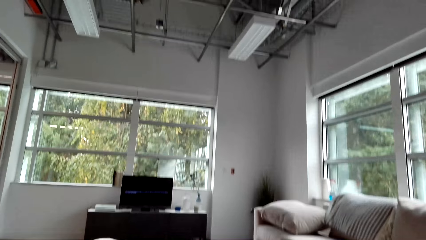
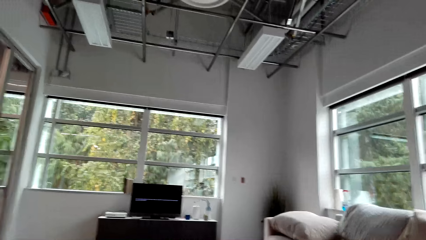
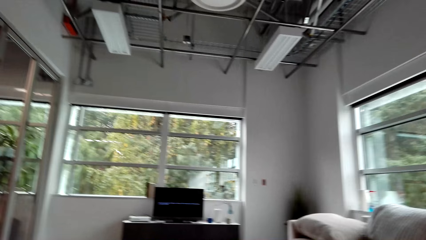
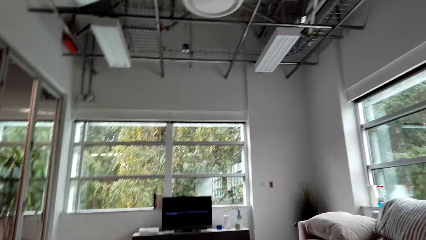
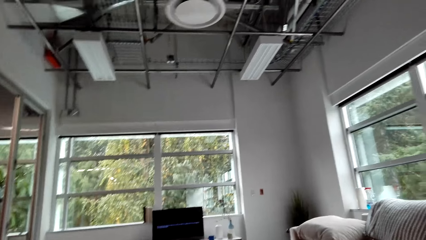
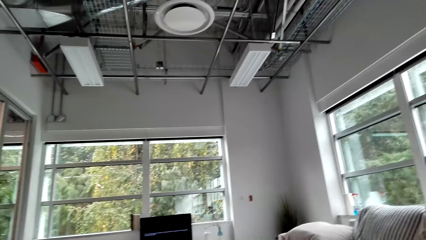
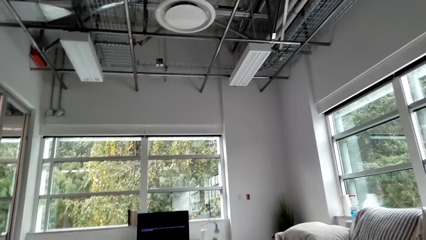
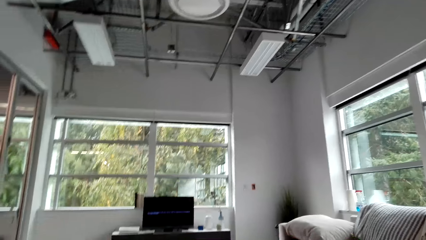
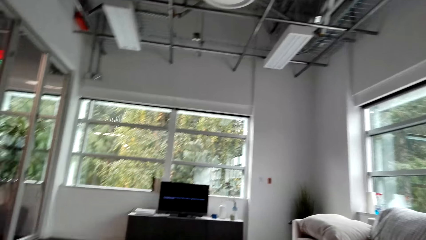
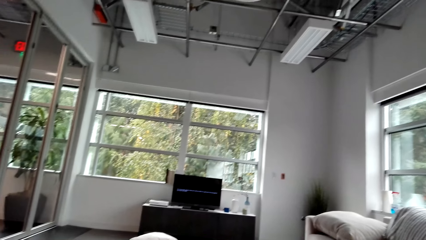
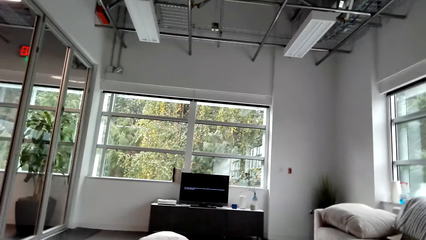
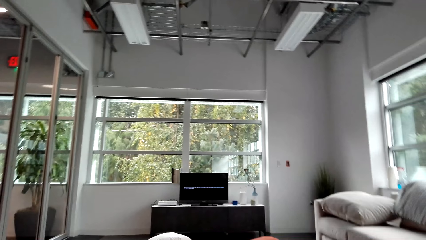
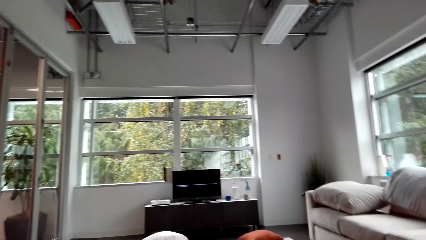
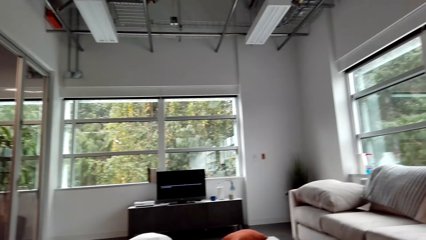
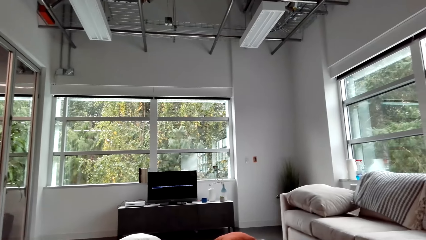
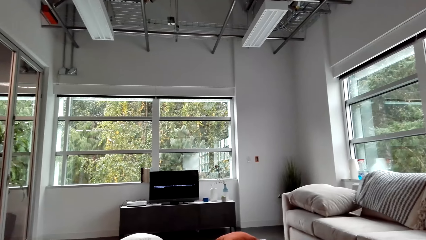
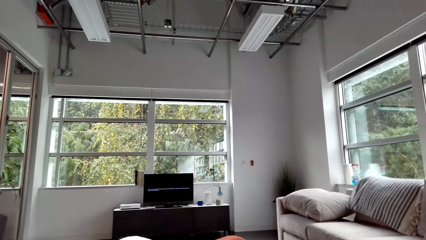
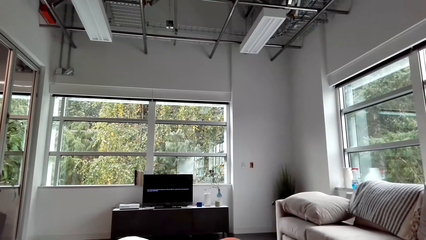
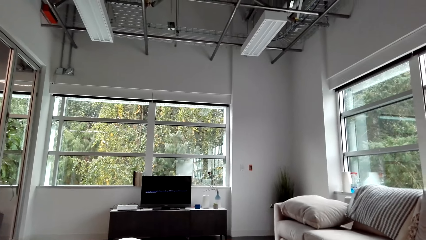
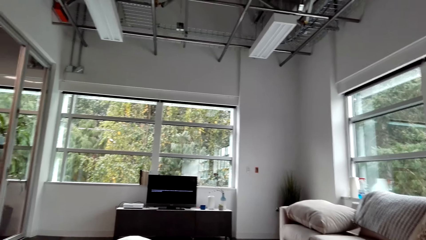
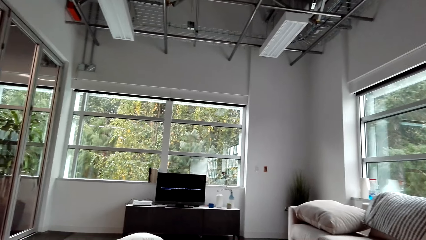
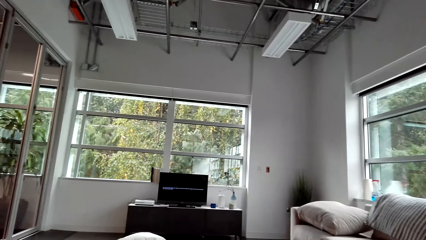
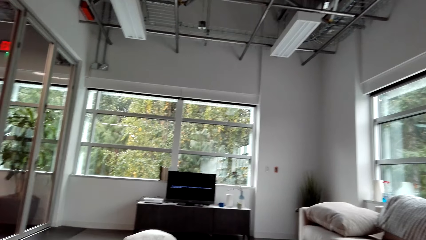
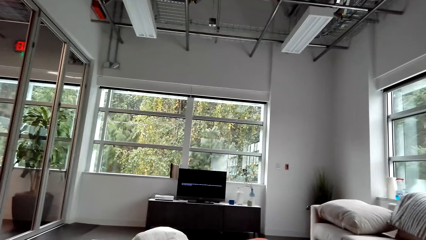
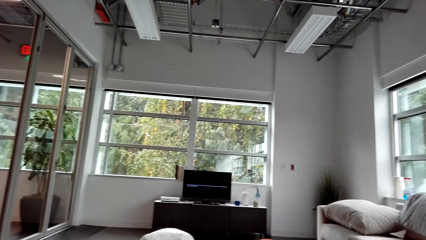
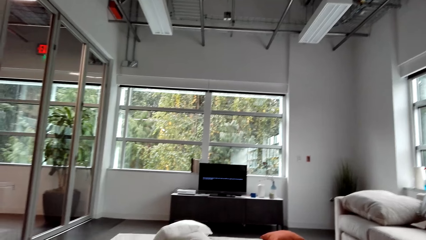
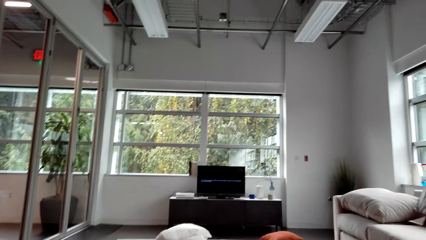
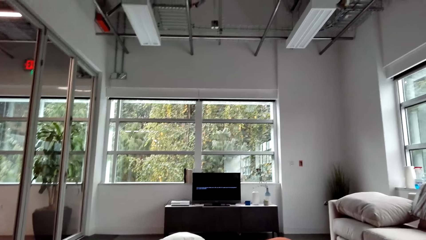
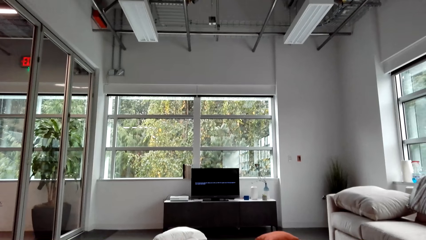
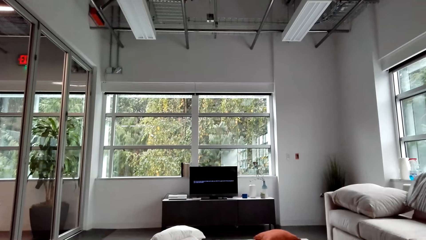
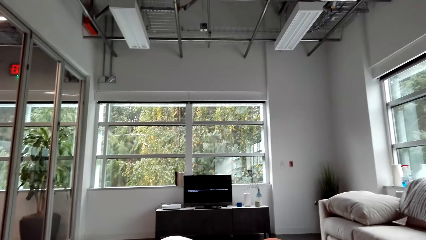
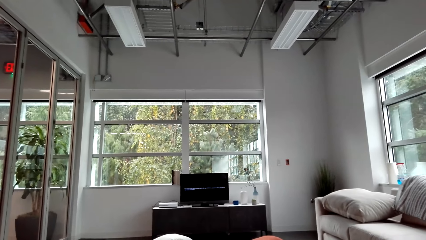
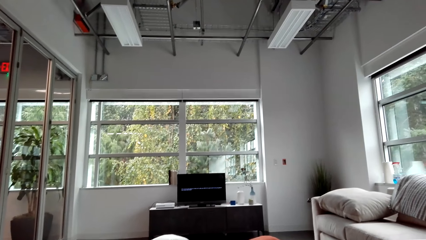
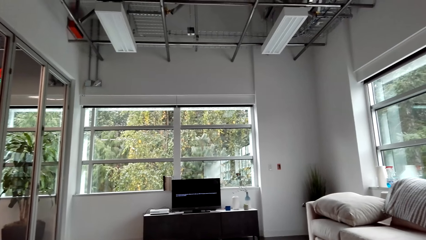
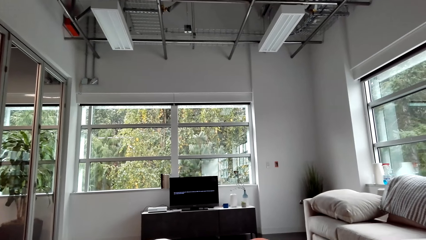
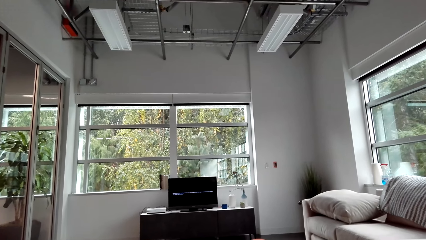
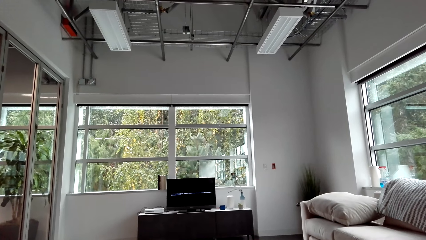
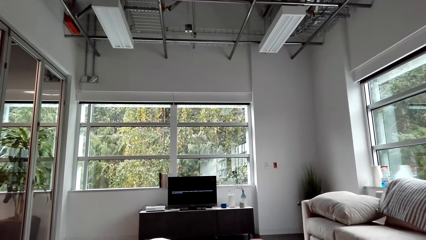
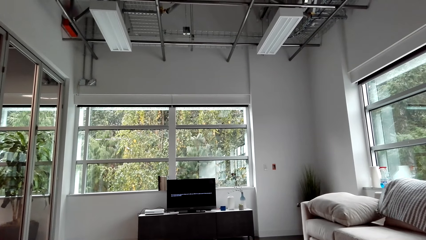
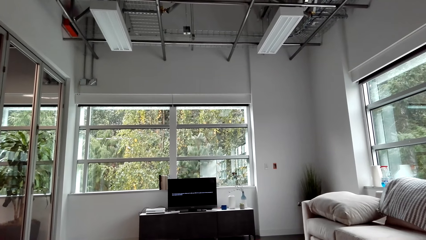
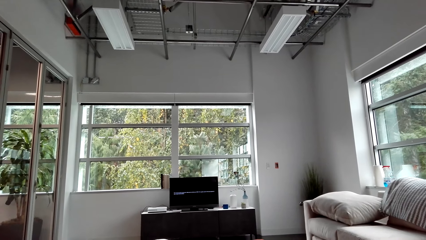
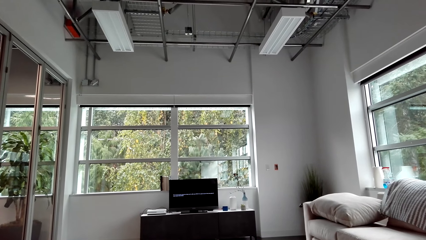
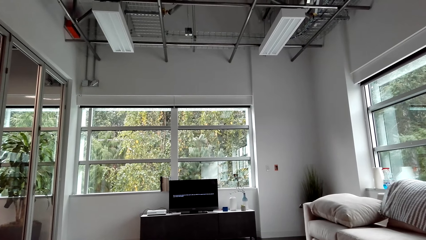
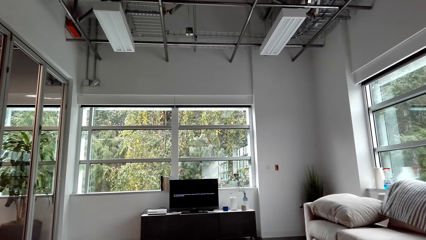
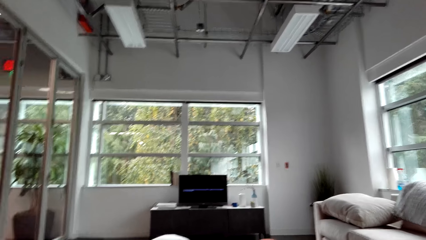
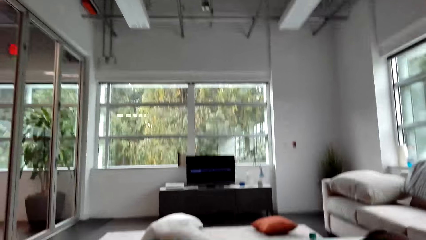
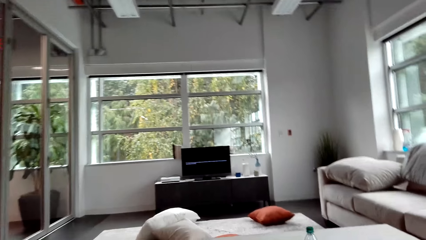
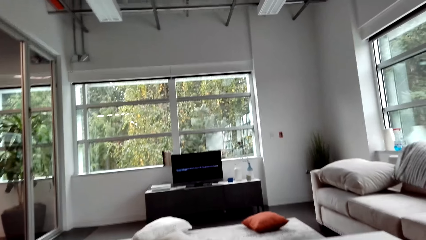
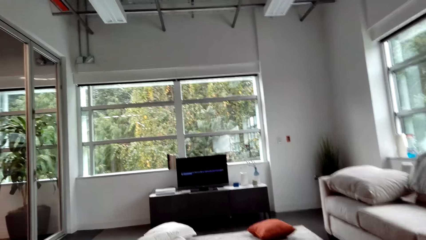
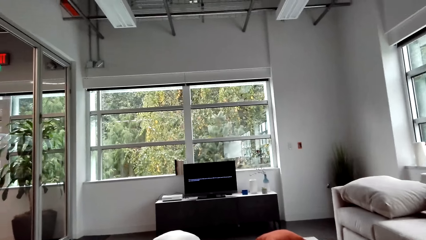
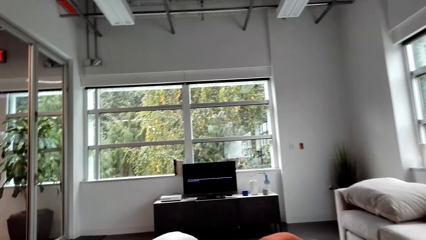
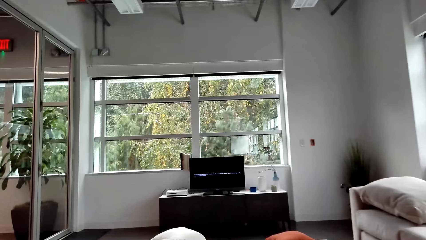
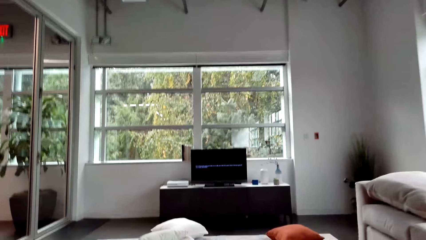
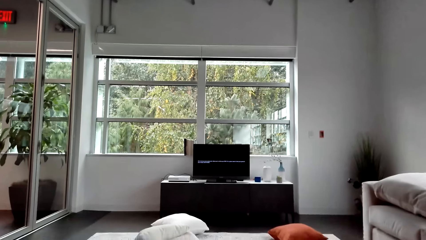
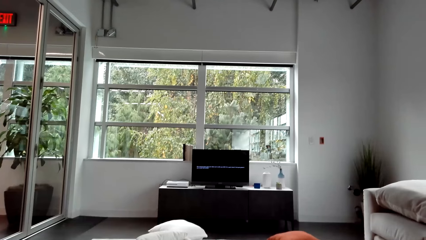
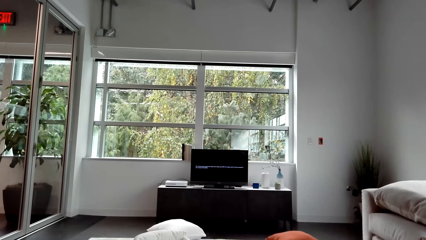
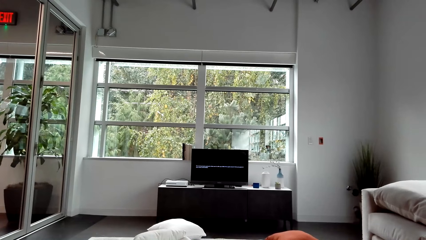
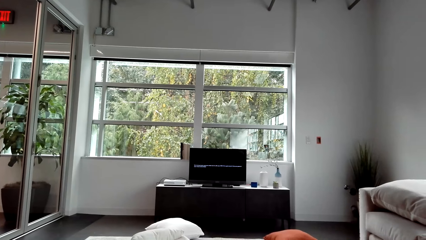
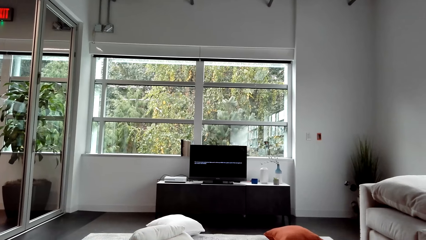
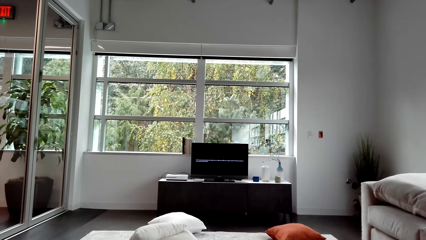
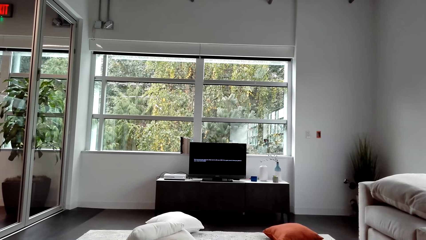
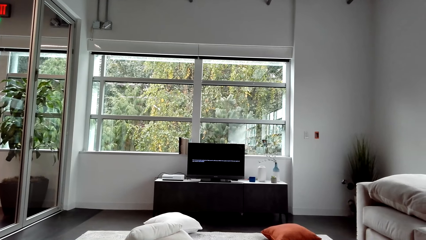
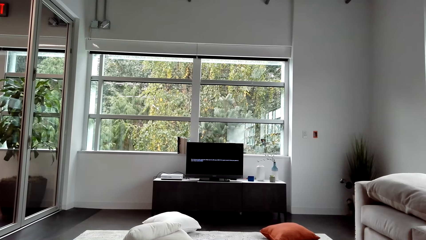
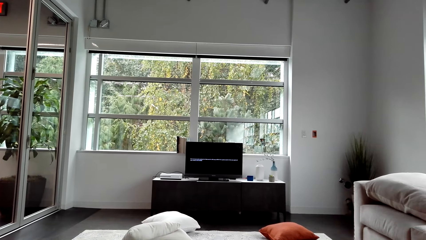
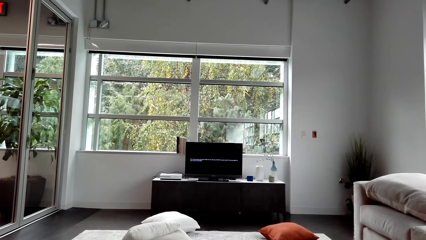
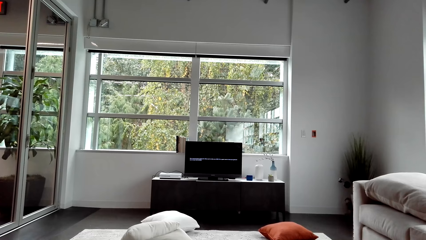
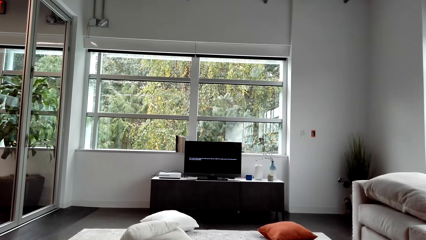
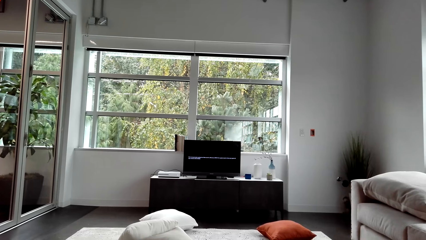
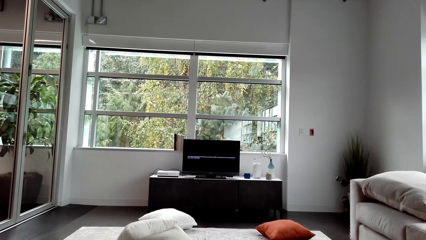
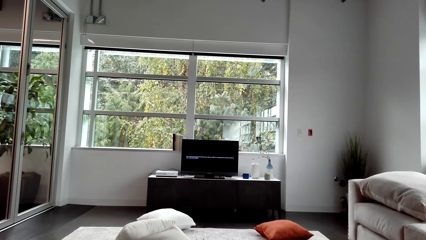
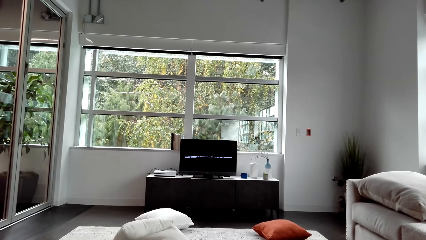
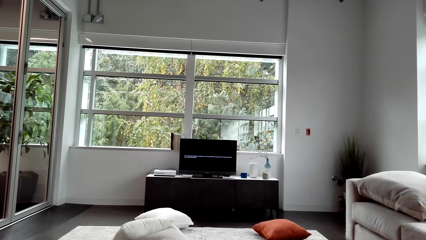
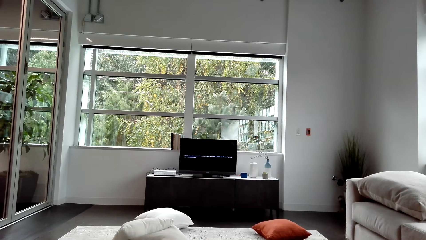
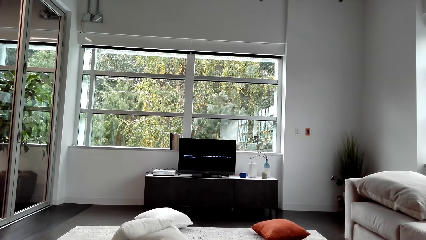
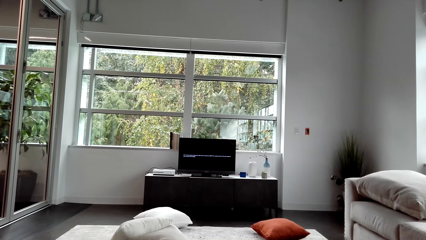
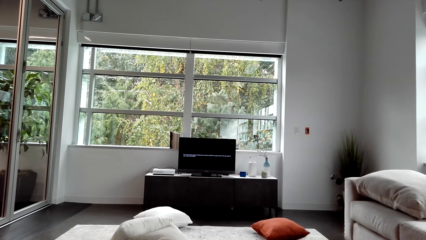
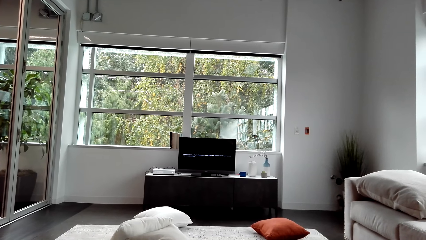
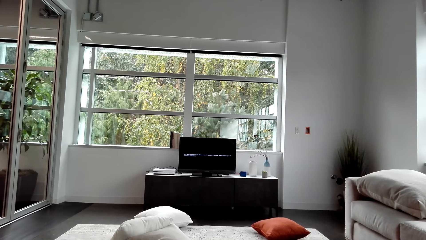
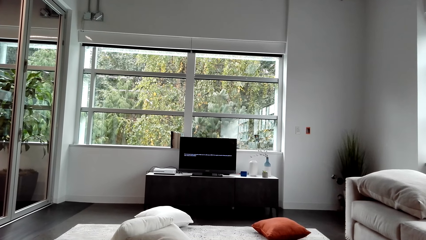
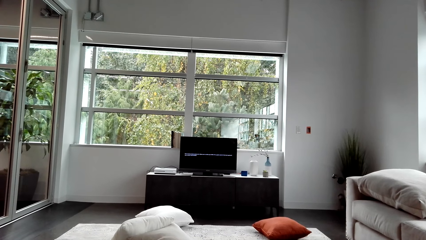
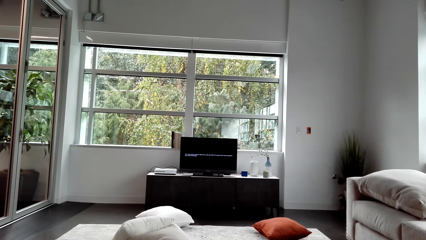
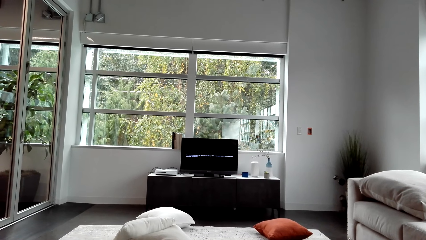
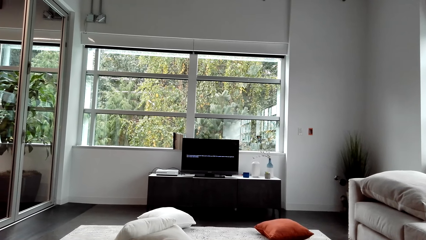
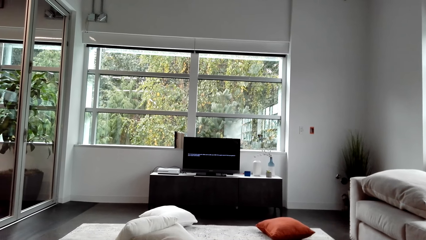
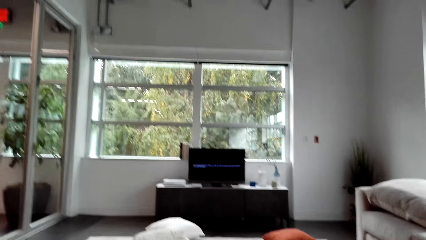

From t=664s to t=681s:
The camera wearer watches the television.
